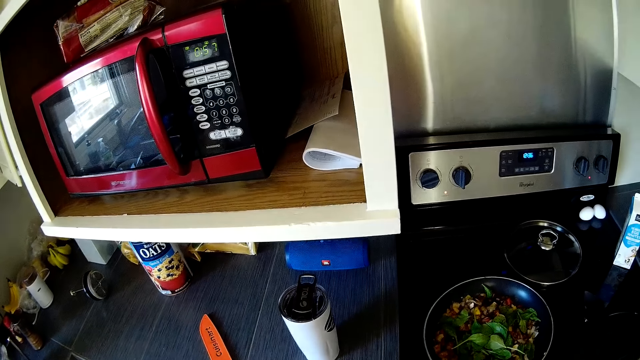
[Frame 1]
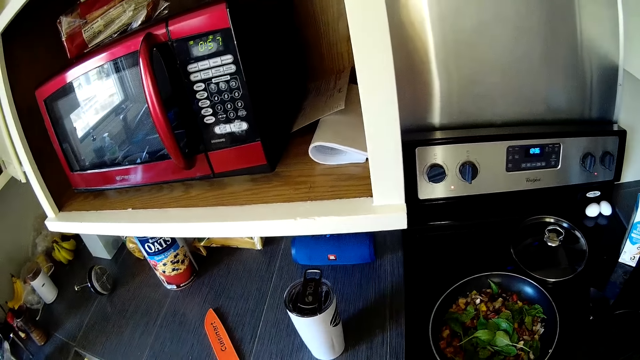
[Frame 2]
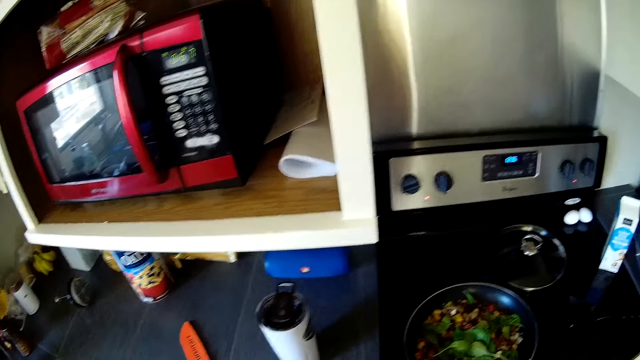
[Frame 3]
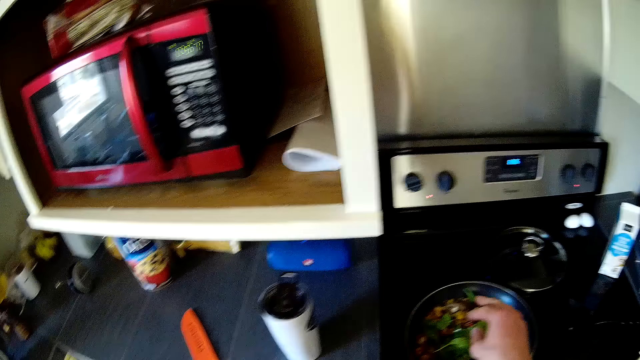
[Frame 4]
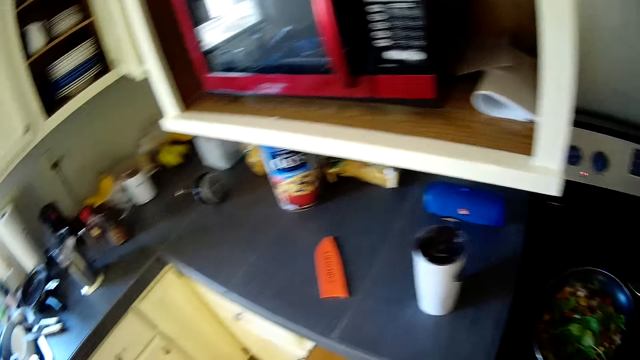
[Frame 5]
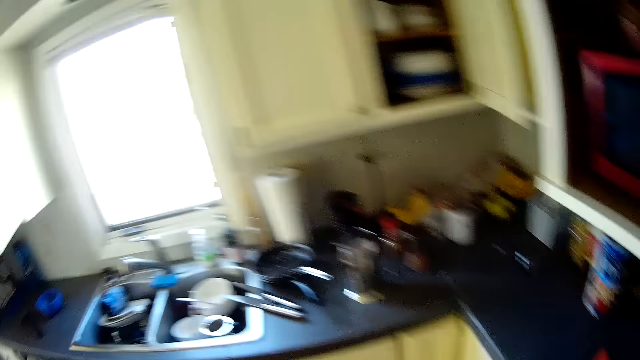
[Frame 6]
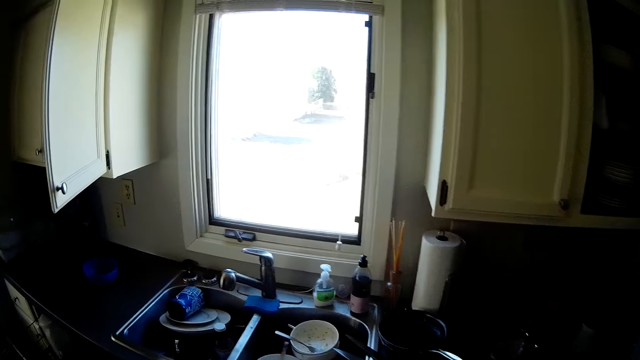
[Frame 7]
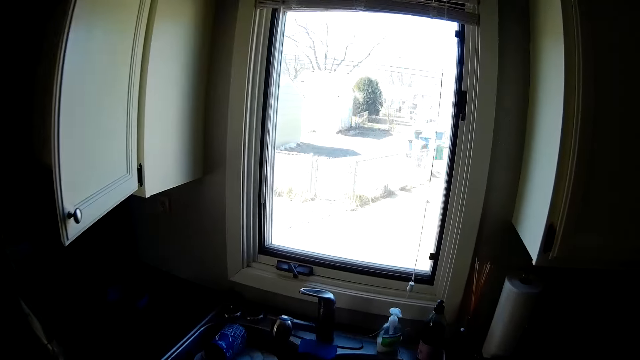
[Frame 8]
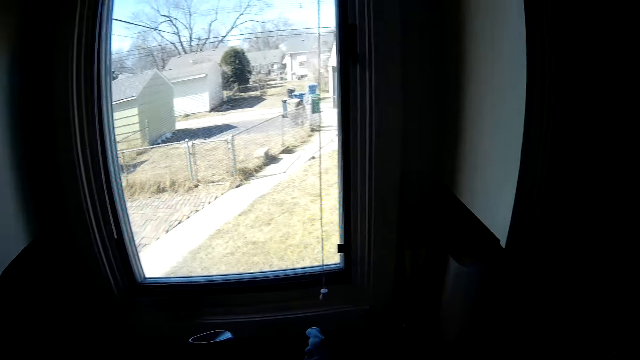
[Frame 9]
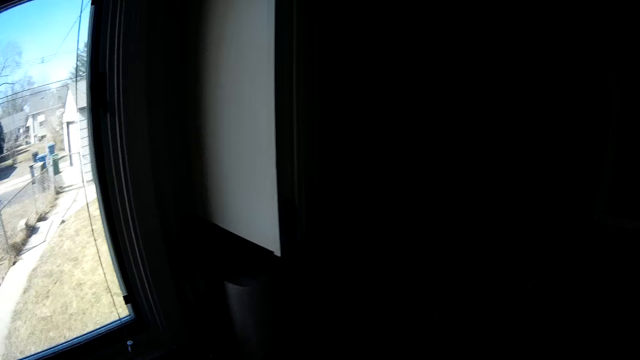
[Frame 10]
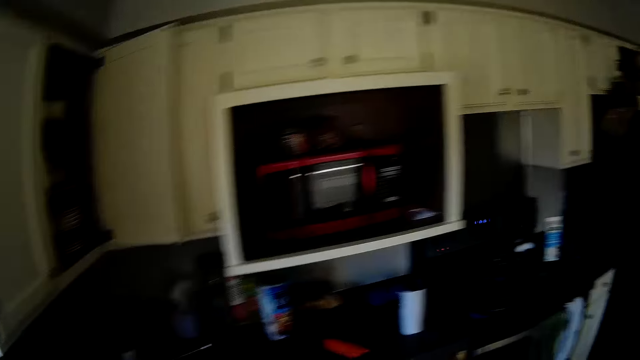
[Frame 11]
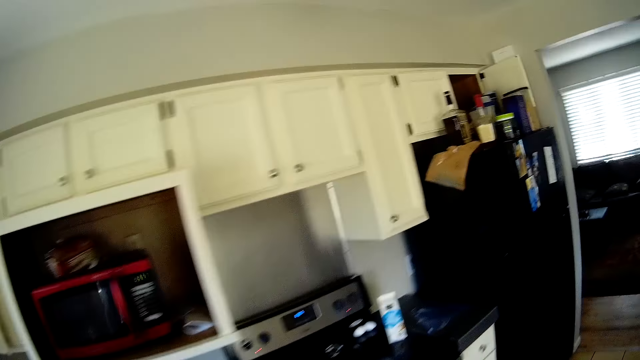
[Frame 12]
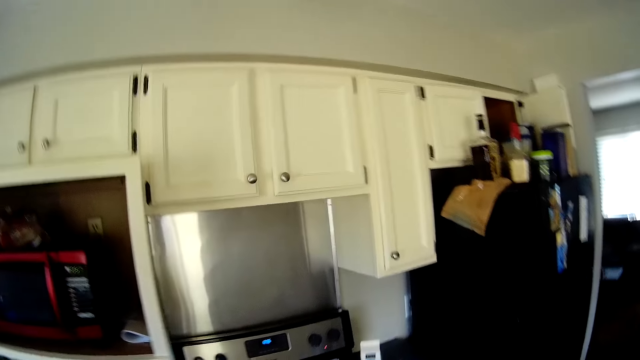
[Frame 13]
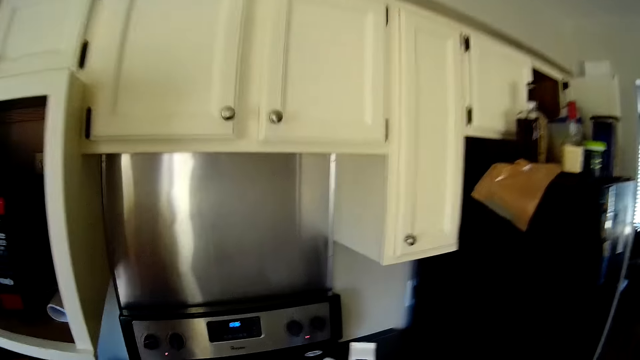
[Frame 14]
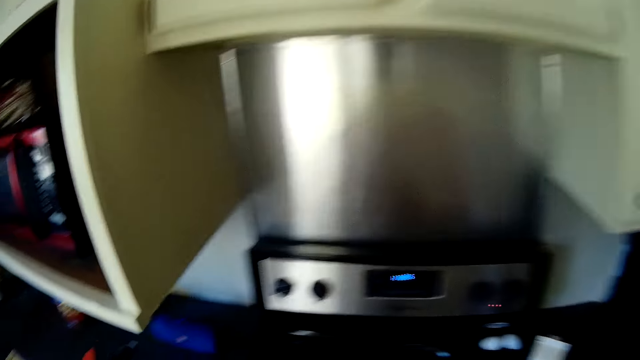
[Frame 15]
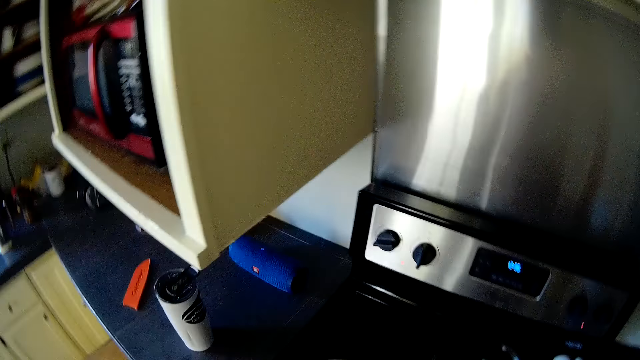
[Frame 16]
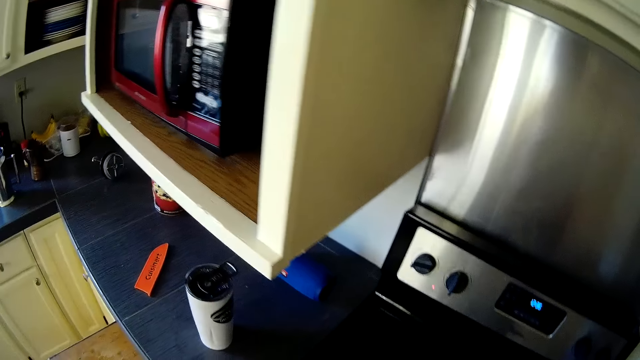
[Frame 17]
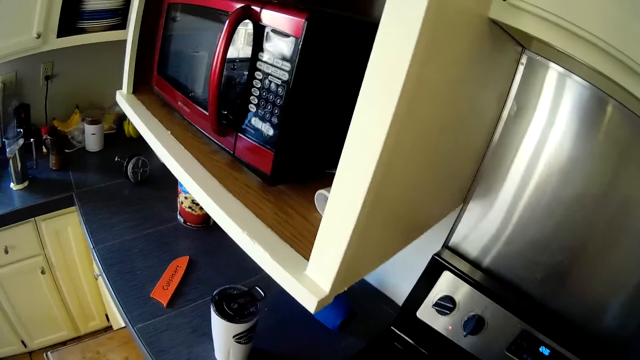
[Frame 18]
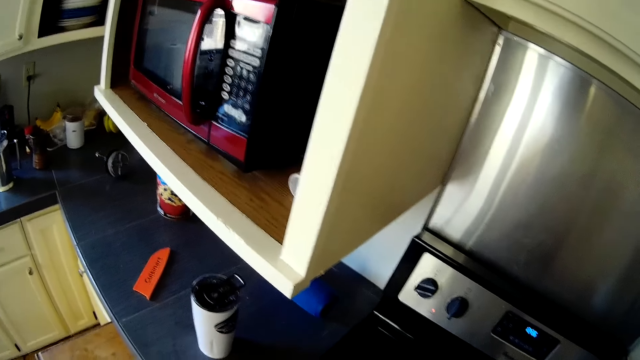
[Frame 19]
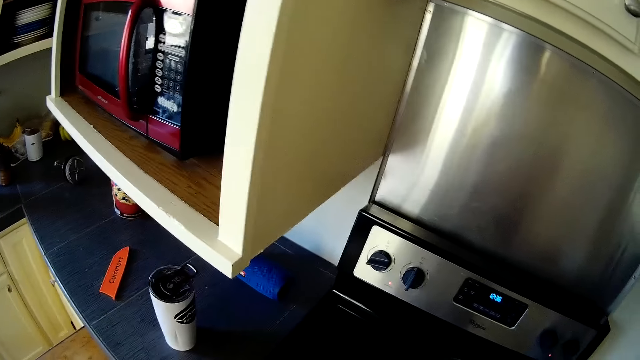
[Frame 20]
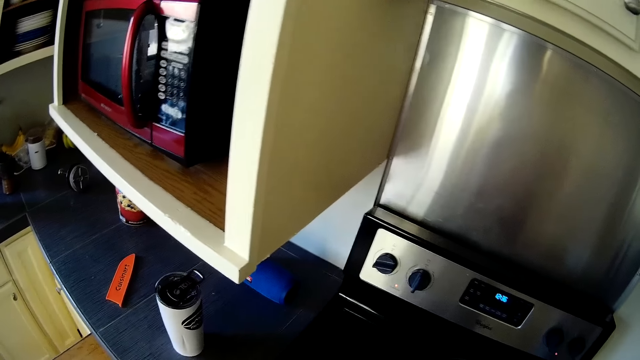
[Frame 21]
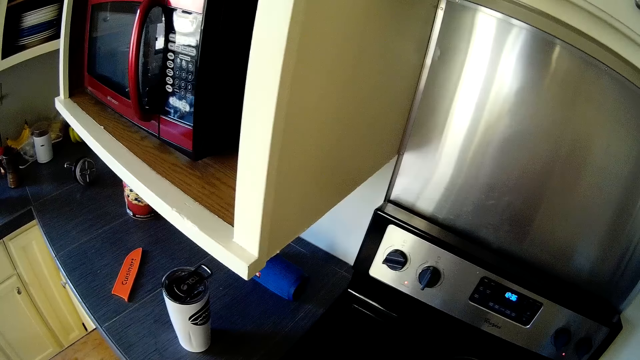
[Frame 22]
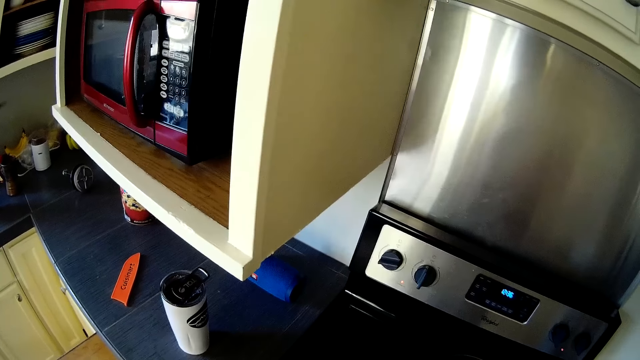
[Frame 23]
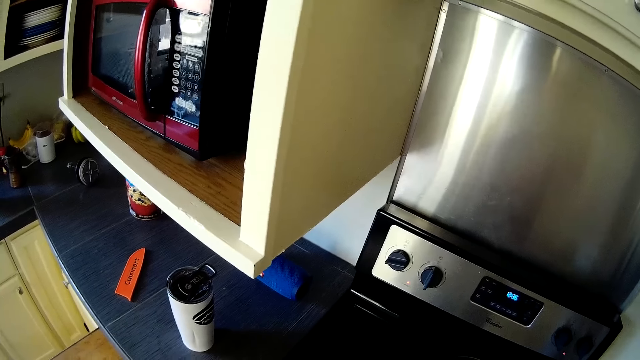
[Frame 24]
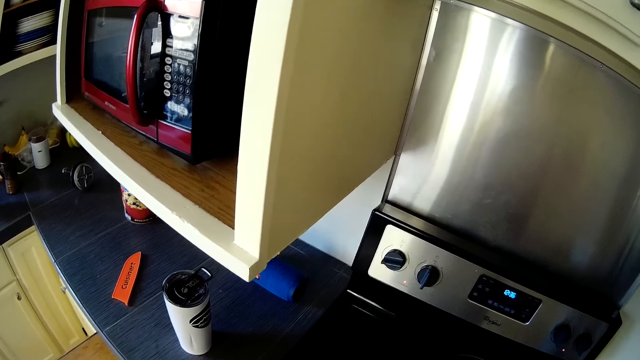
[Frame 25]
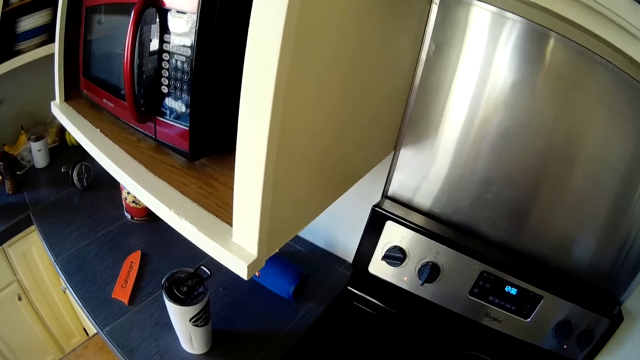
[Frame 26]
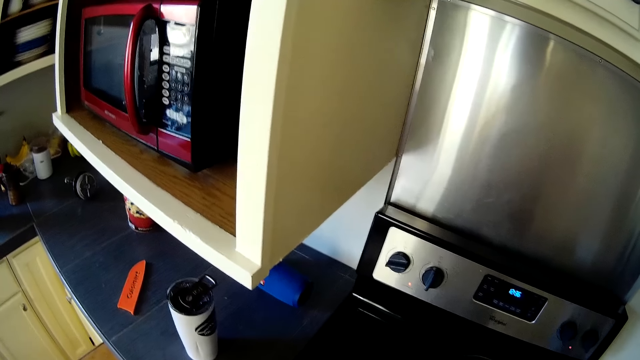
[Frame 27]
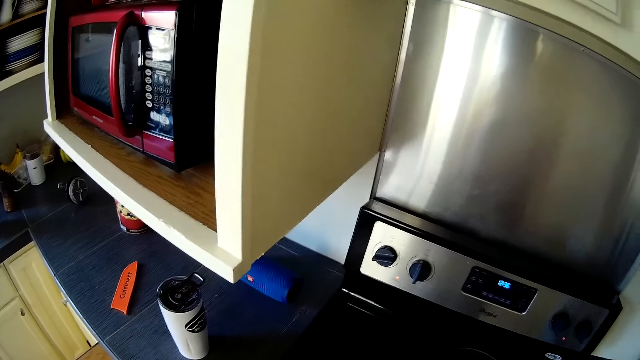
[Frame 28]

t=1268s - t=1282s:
The camera wearer sprinkles some ingredients into the frying pan on the cooker with his right hand. He moves around the kitchen. He stares around the kitchen.

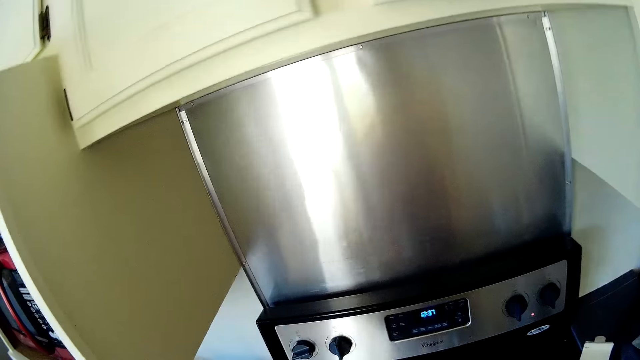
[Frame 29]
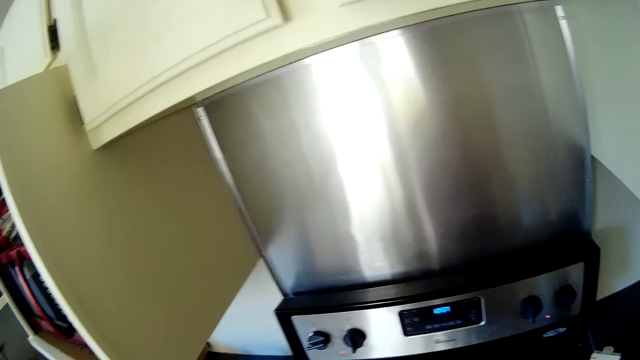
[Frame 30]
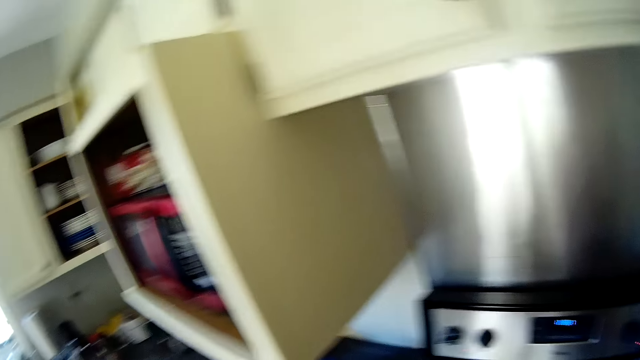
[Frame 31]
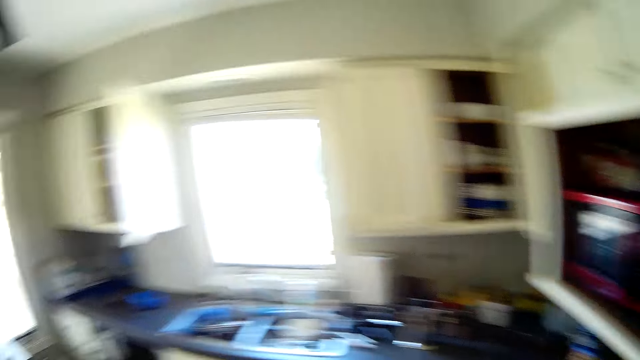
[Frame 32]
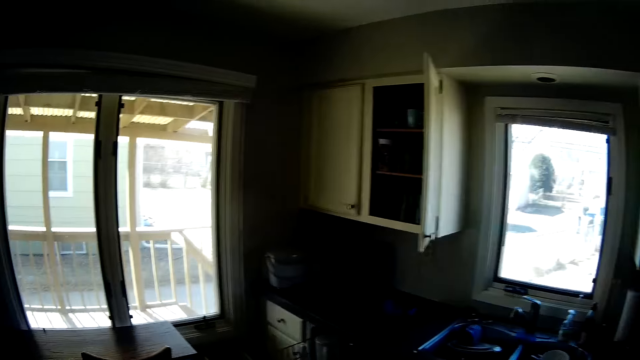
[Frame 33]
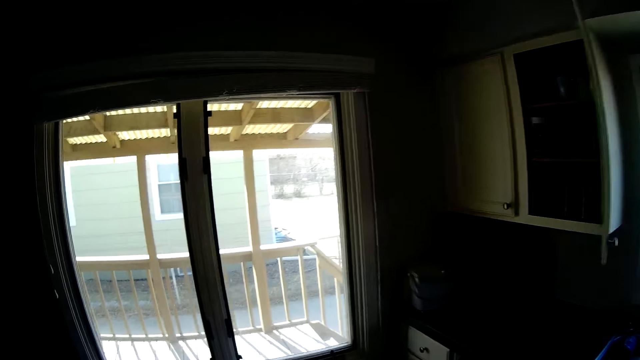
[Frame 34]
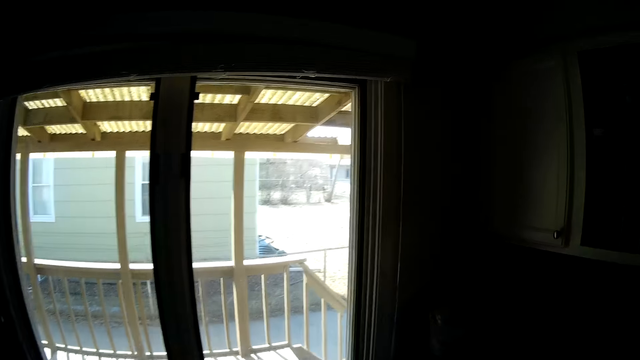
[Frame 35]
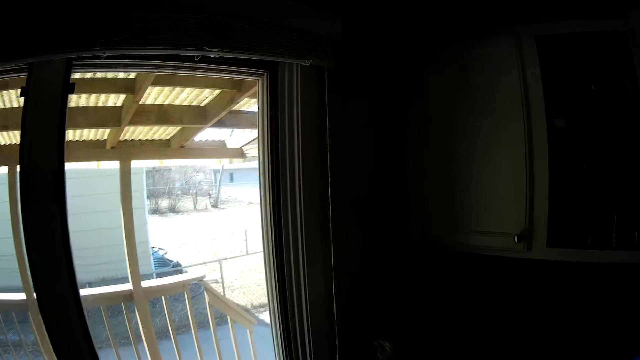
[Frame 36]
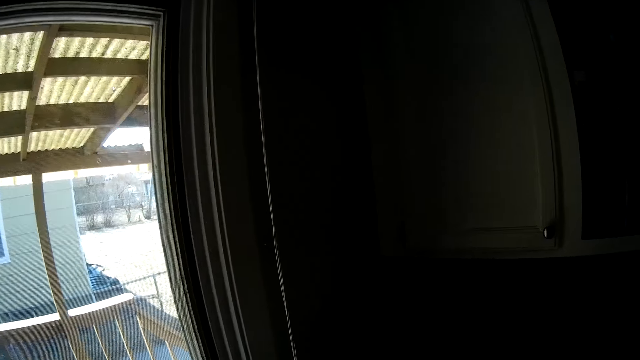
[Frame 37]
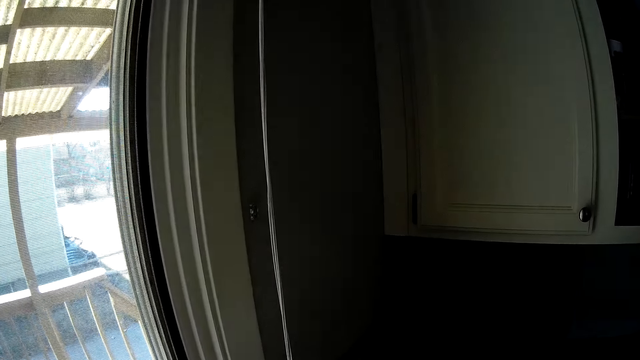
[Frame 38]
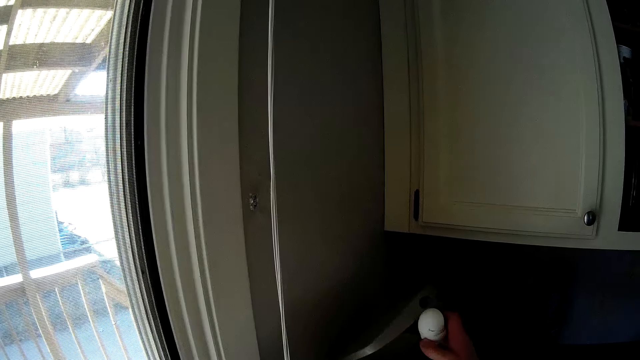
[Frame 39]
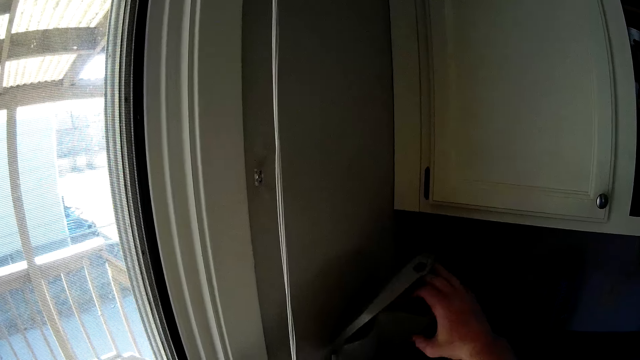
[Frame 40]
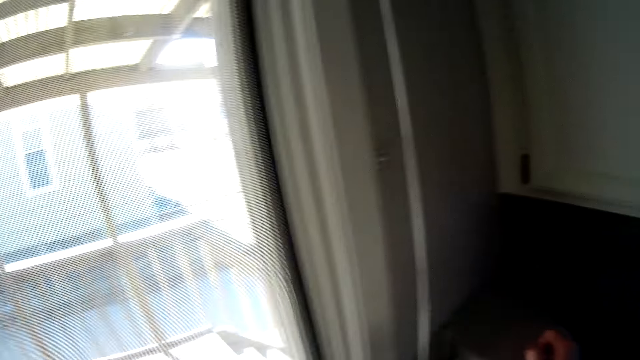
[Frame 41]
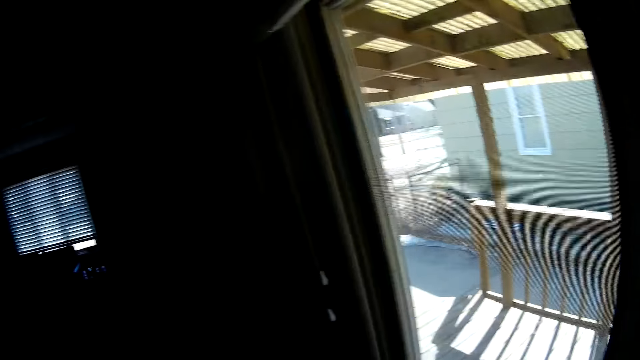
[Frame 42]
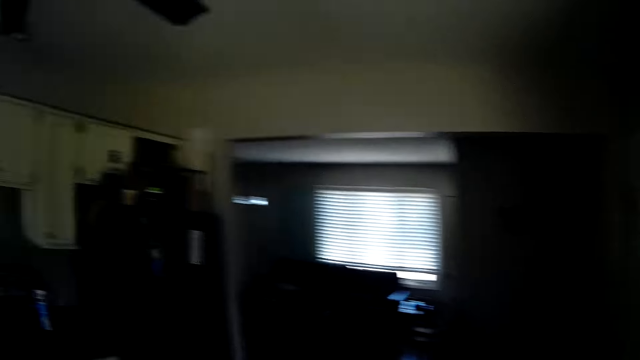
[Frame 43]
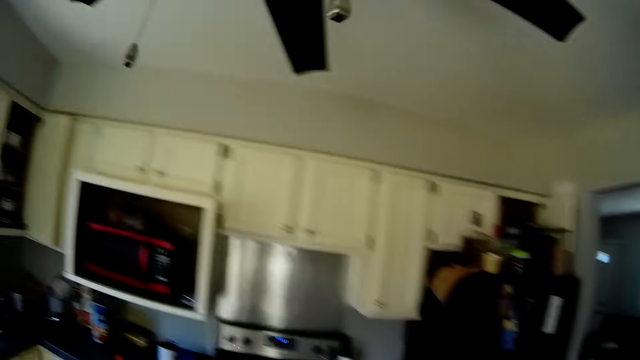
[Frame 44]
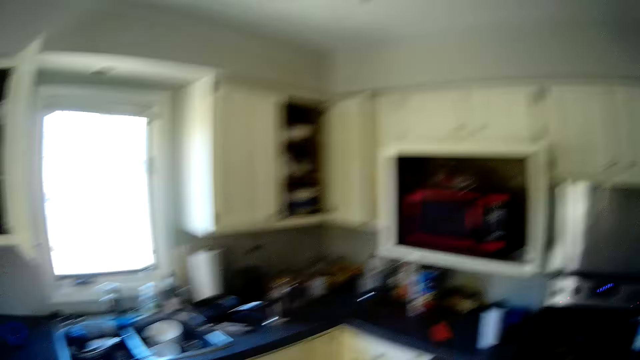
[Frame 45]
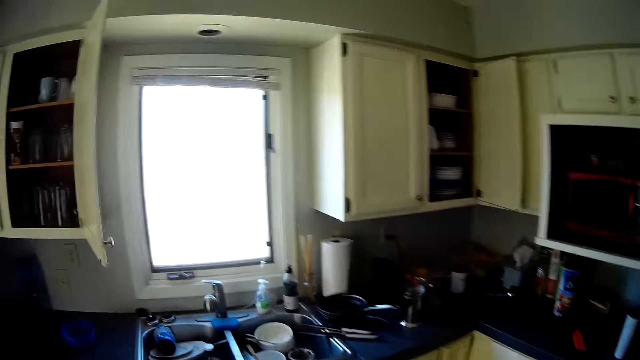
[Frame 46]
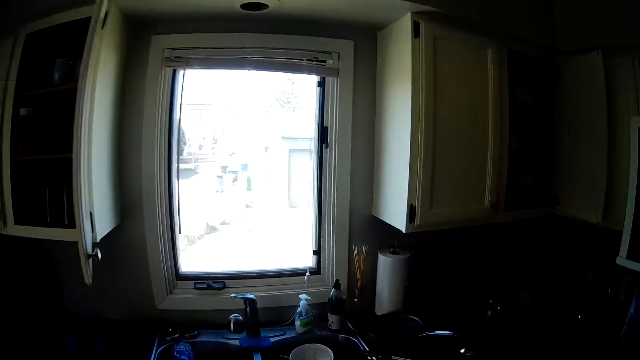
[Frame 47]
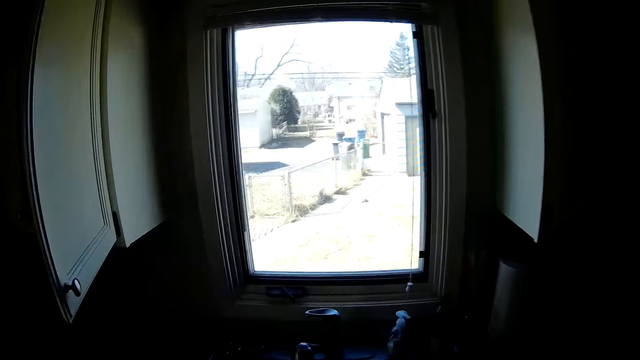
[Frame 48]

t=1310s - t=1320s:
The camera wearer moves around the kitchen. He dumps the egg shells into the trash bin with his right hand. He moves around the kitchen.
